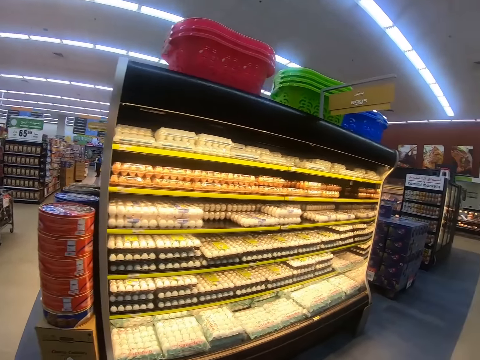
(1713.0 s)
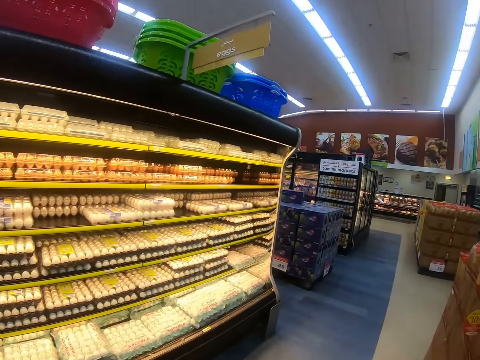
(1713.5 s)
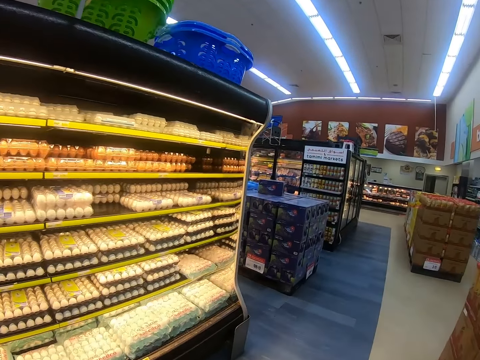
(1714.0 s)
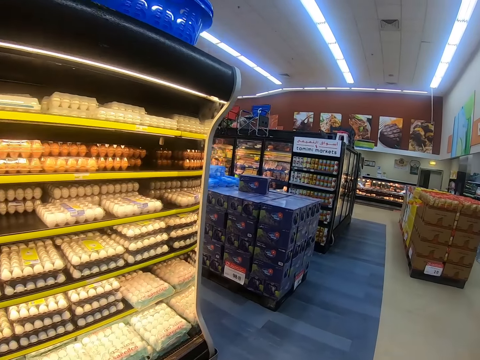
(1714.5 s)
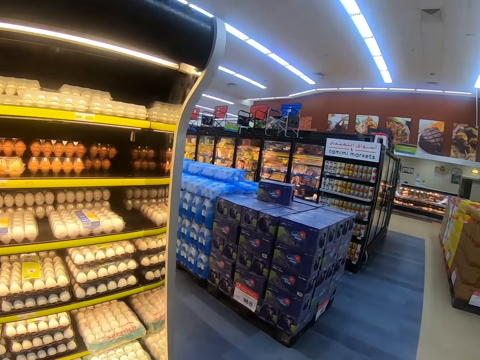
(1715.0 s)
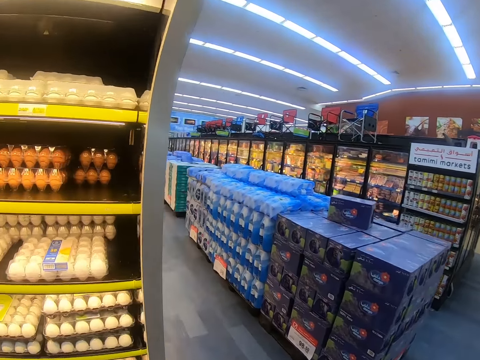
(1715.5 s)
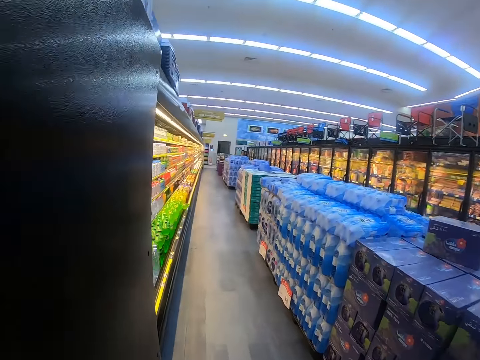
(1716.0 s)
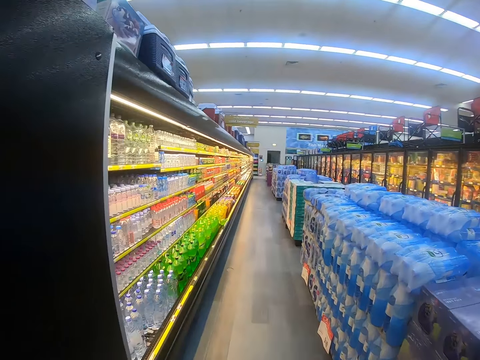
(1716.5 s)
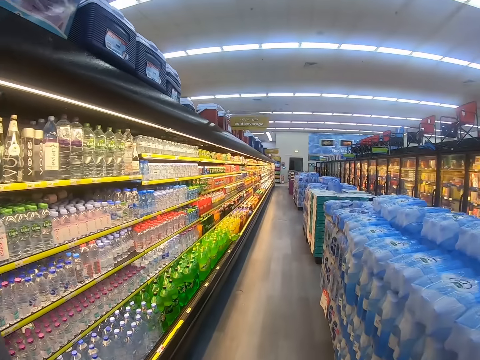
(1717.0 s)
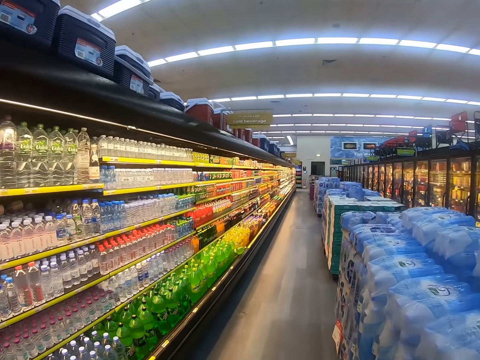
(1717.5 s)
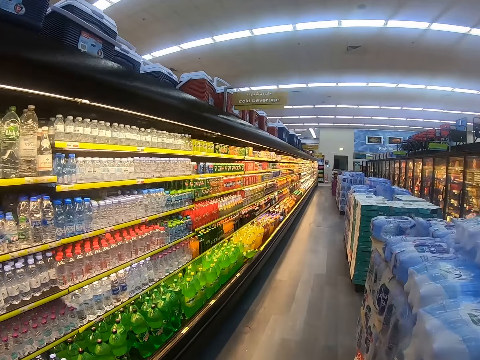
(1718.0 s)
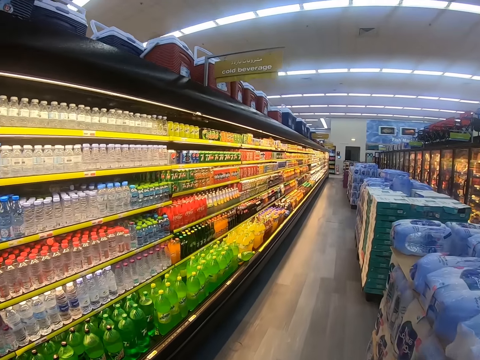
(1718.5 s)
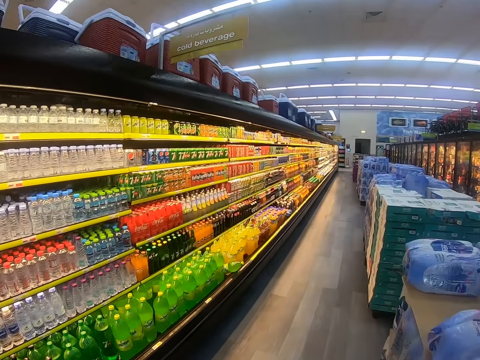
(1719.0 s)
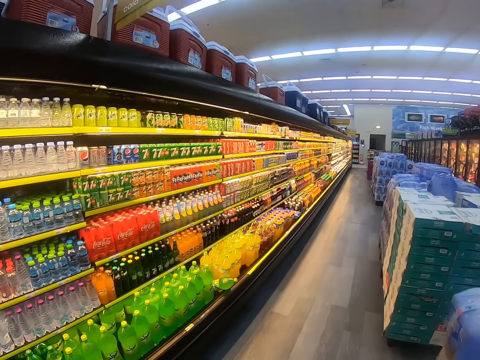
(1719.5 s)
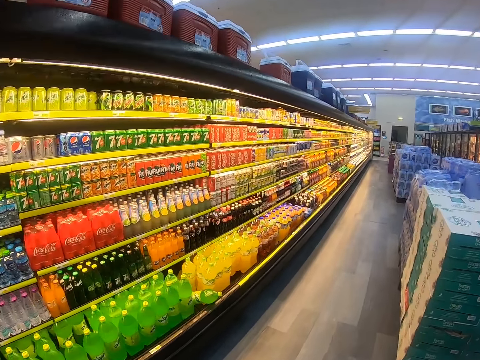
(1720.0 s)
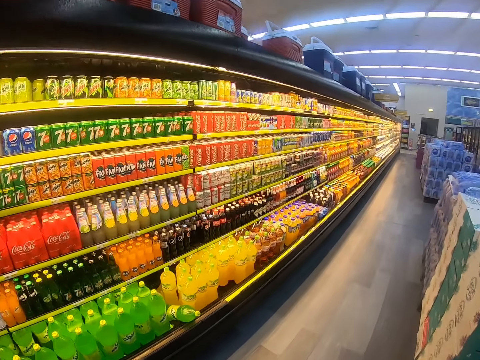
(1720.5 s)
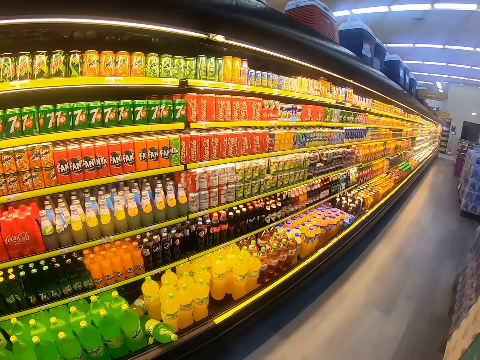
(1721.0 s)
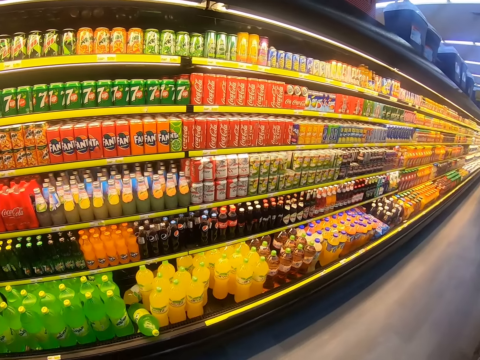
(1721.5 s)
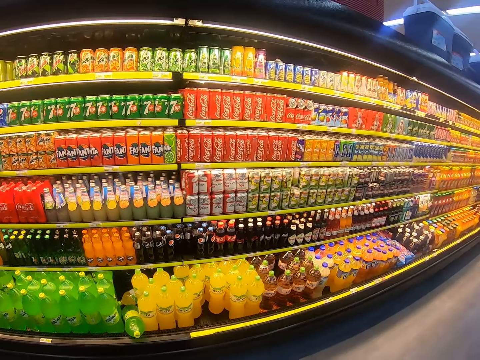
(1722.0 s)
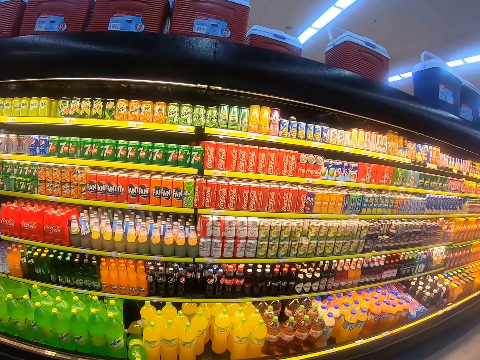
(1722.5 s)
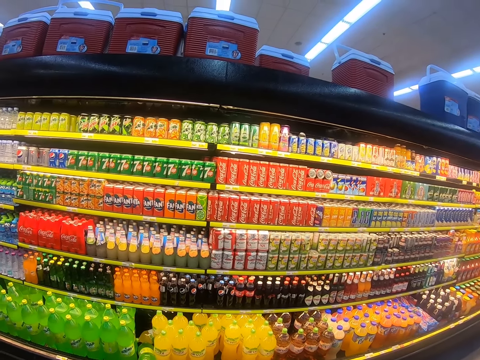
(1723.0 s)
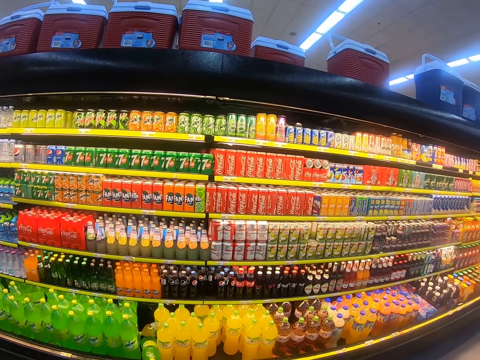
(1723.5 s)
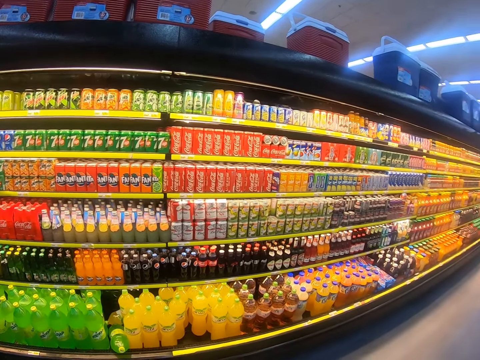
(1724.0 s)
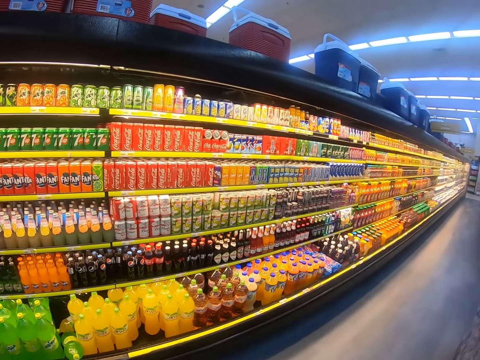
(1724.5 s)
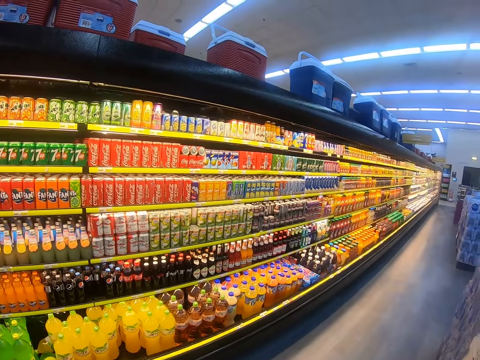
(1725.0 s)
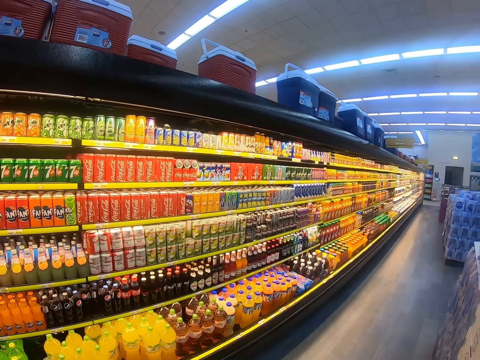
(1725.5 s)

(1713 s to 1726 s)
The camera wearer looks at the shelf.

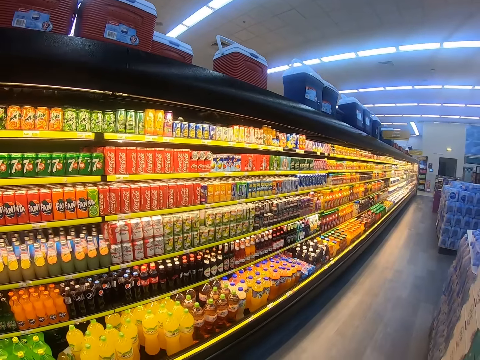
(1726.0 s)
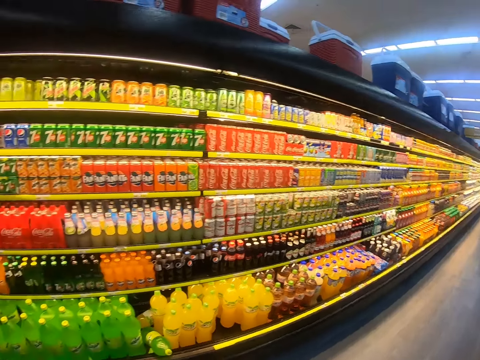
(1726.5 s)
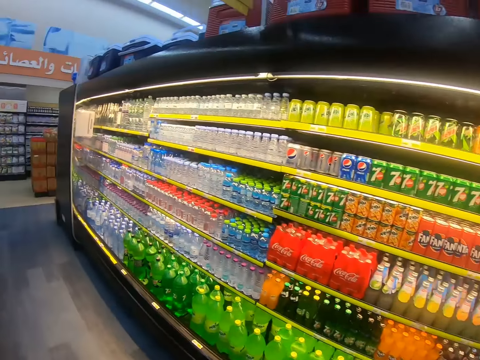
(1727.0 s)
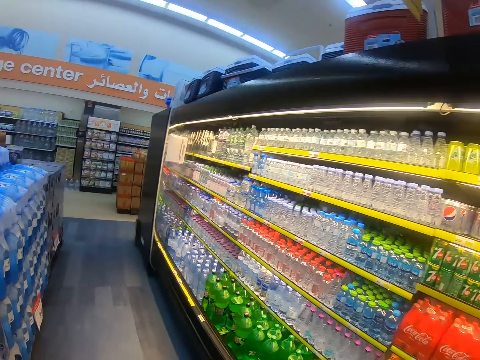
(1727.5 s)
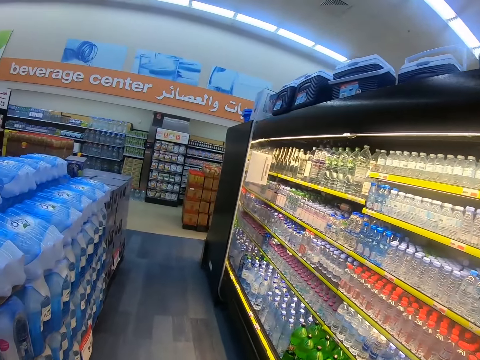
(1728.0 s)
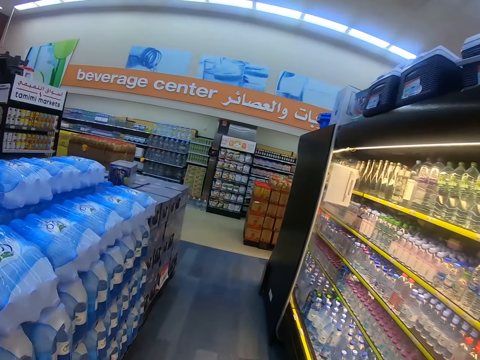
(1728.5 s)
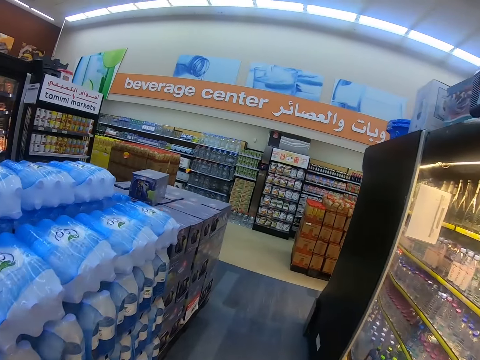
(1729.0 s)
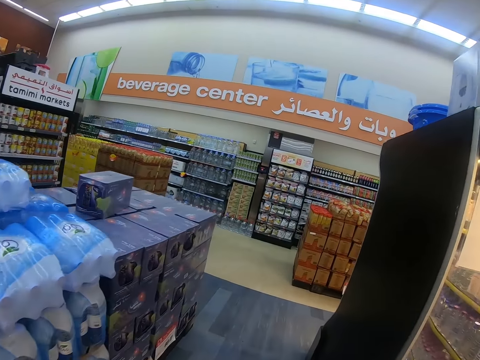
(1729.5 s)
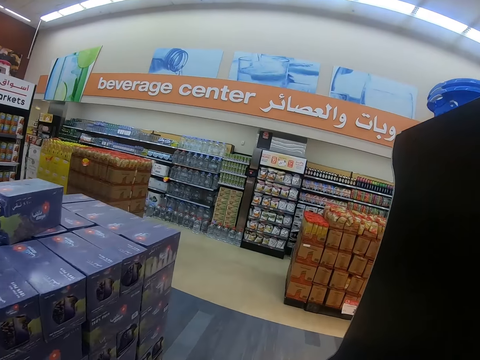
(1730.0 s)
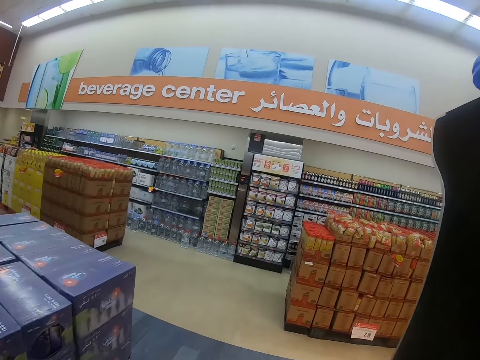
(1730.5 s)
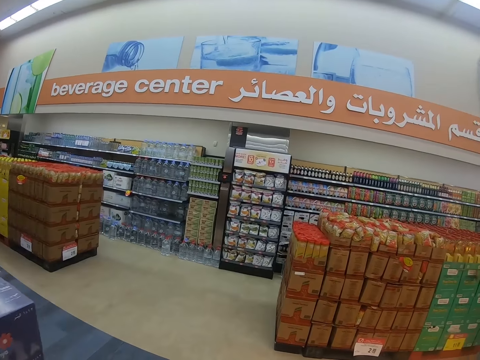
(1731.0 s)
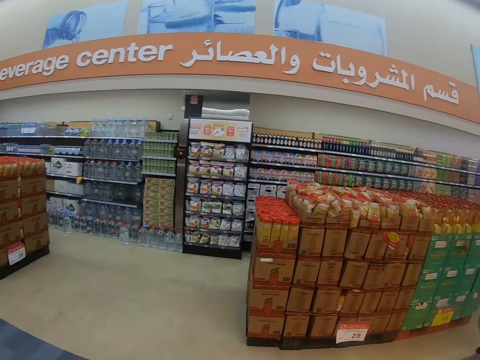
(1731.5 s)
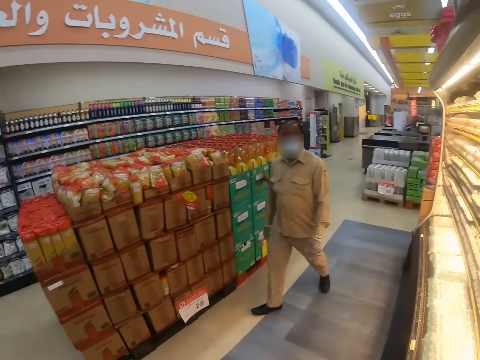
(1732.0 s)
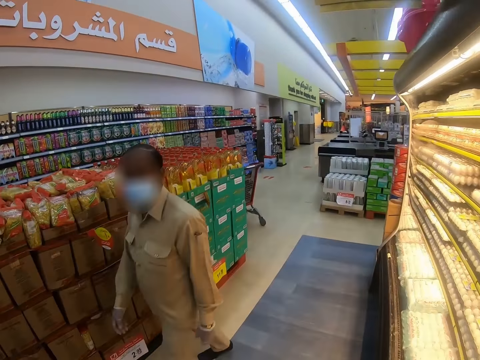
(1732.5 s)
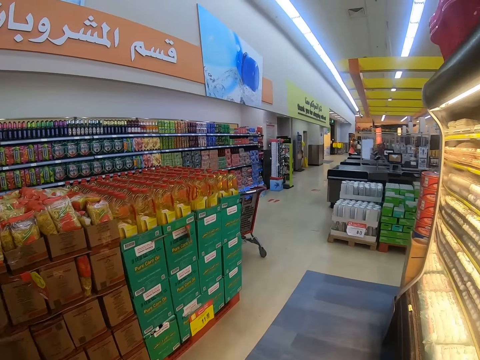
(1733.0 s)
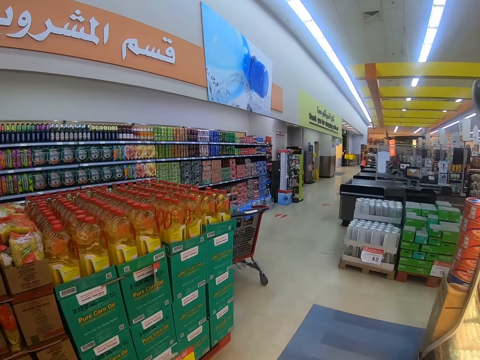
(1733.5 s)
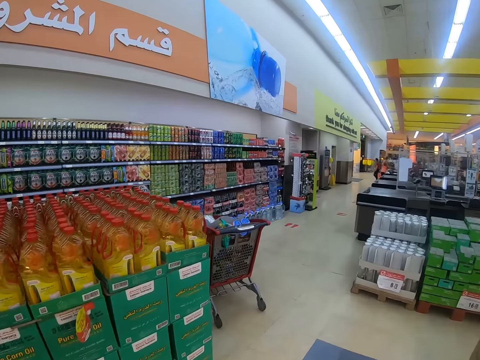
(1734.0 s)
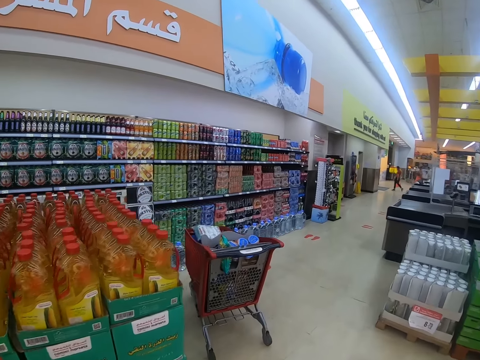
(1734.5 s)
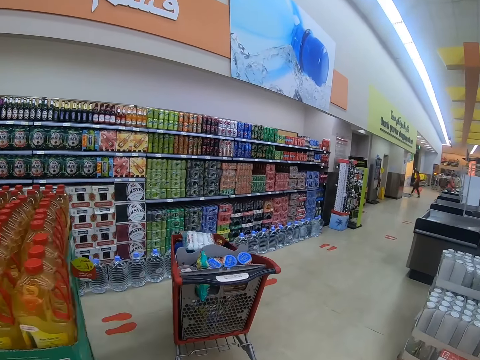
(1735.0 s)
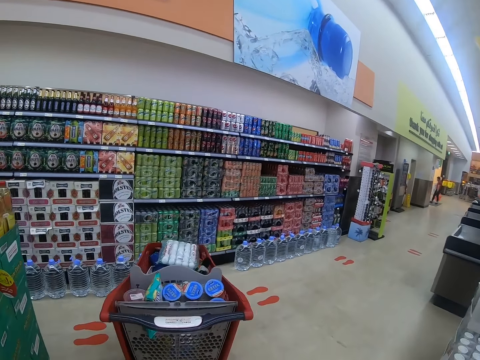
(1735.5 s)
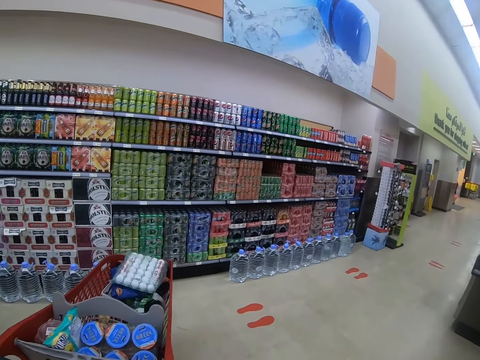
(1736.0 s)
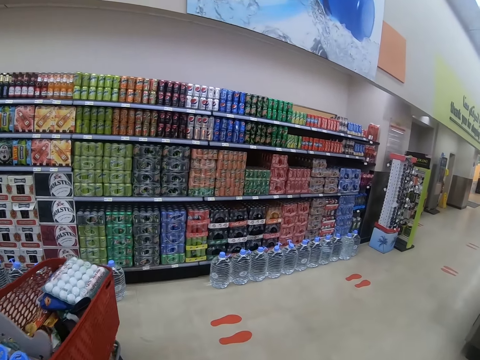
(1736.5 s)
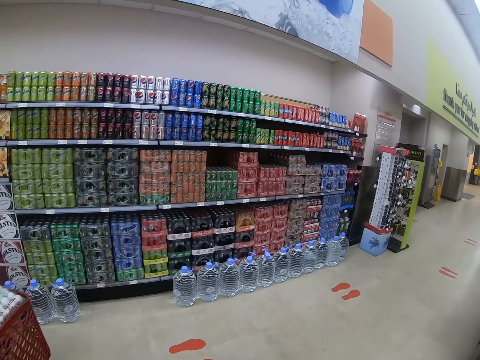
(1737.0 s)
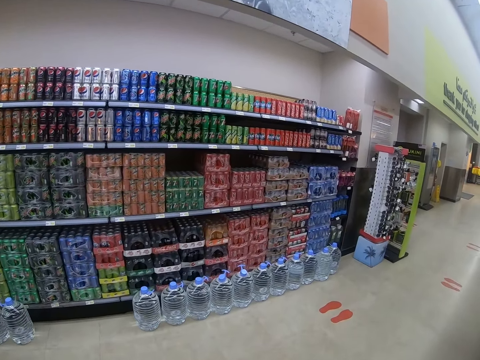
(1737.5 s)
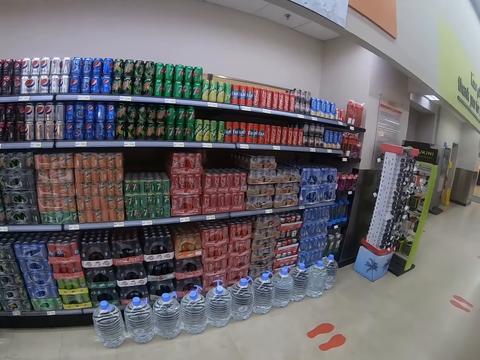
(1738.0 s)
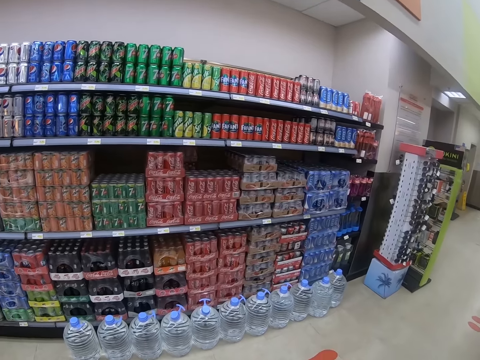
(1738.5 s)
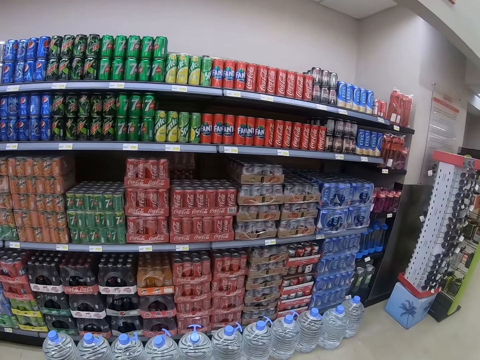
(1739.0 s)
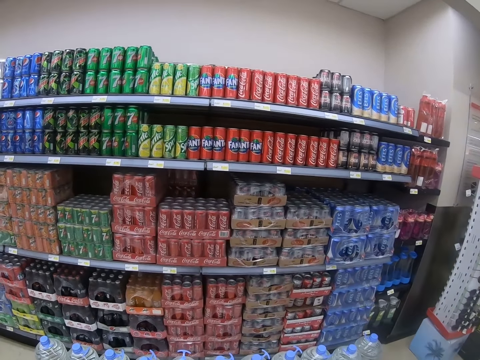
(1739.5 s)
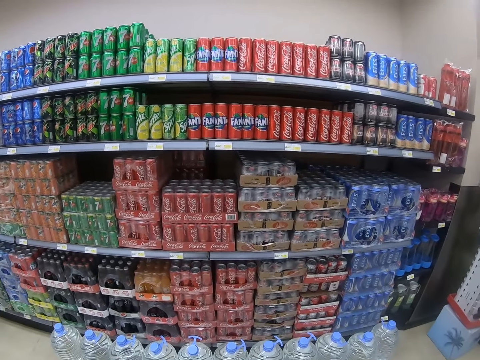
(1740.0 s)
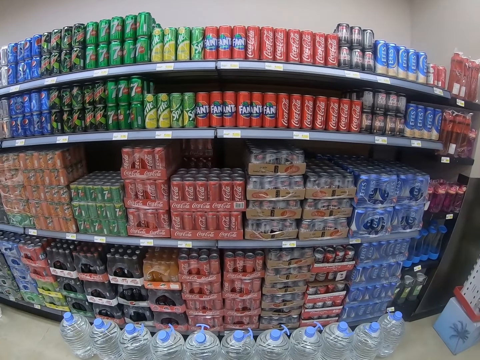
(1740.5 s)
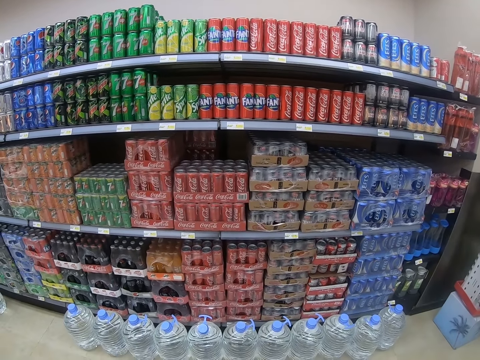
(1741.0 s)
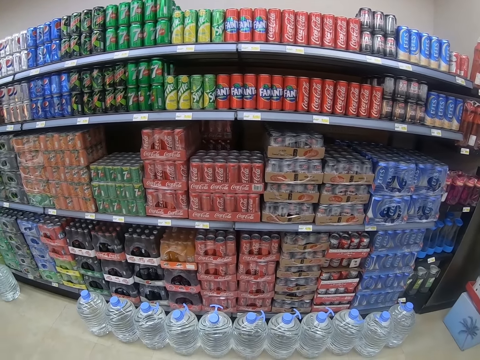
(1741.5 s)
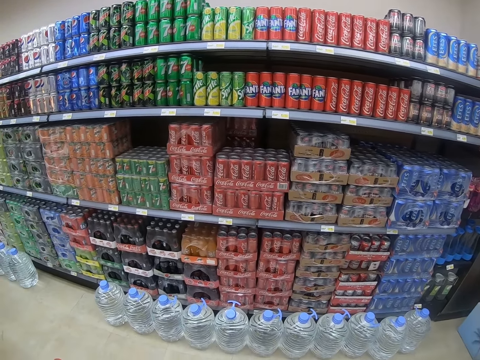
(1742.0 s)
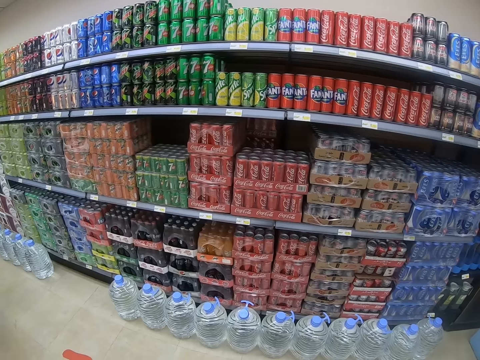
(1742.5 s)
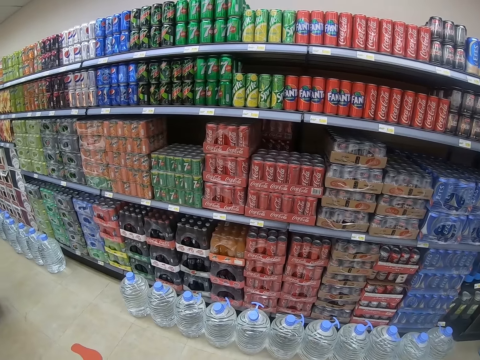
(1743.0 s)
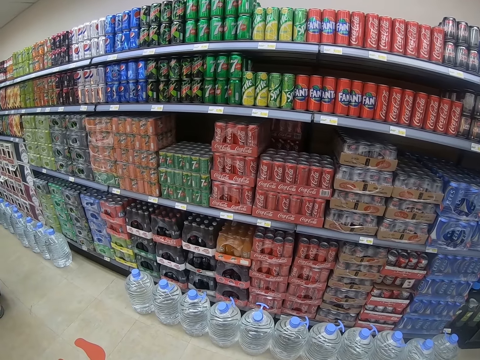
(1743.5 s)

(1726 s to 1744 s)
The camera wearer steps forward. A man steps forward. The camera wearer steps forward. Another man steps forward. The camera wearer steps forward. They look at the shelf.
